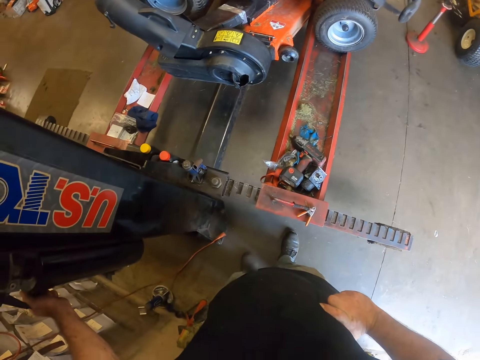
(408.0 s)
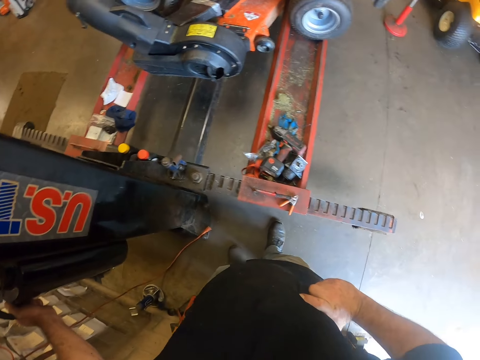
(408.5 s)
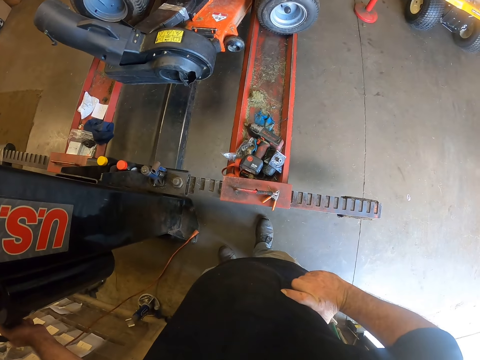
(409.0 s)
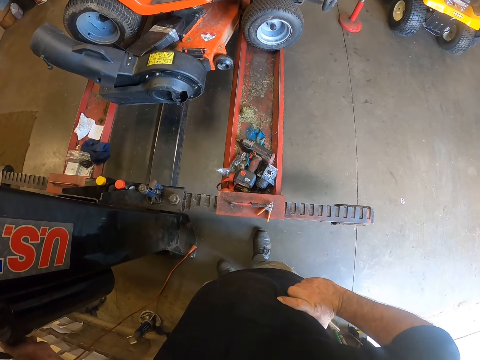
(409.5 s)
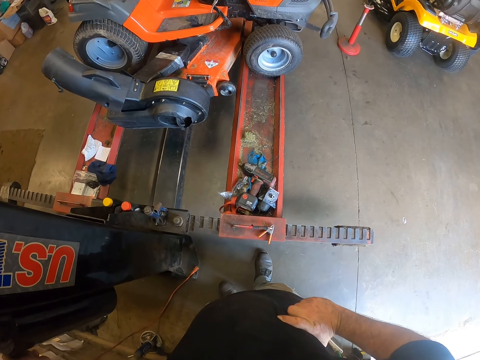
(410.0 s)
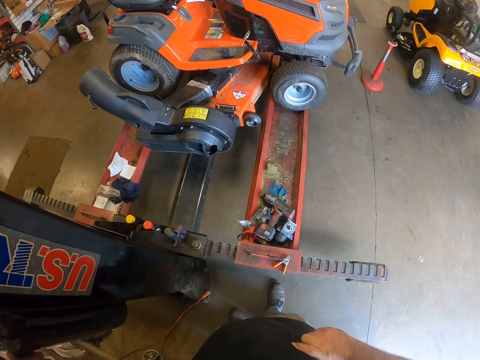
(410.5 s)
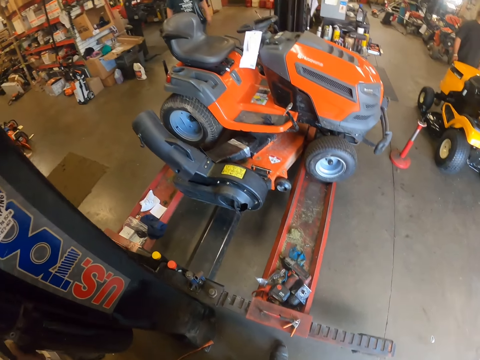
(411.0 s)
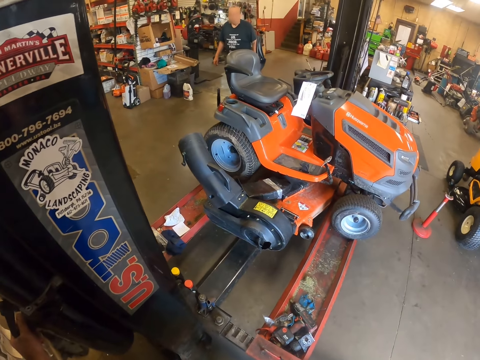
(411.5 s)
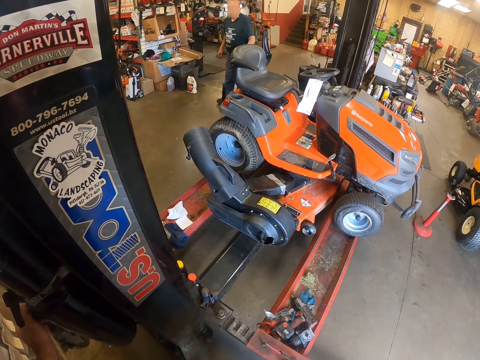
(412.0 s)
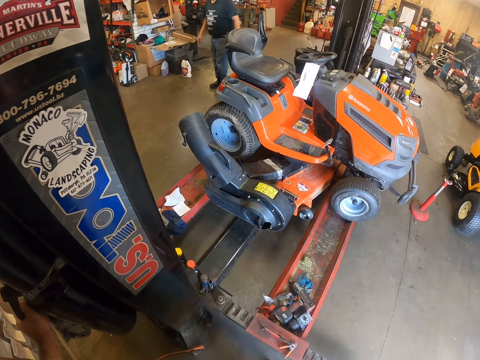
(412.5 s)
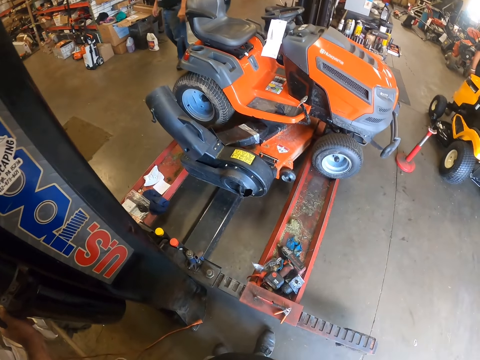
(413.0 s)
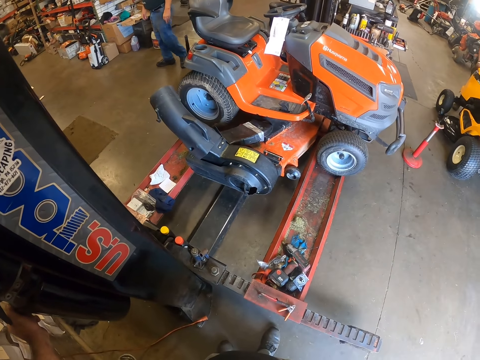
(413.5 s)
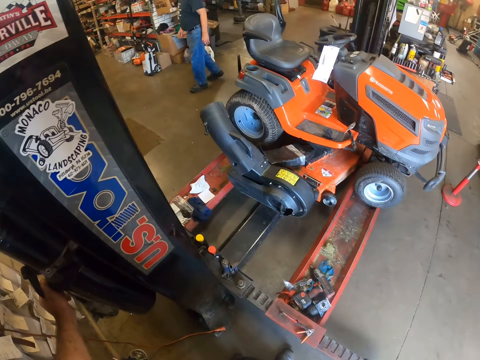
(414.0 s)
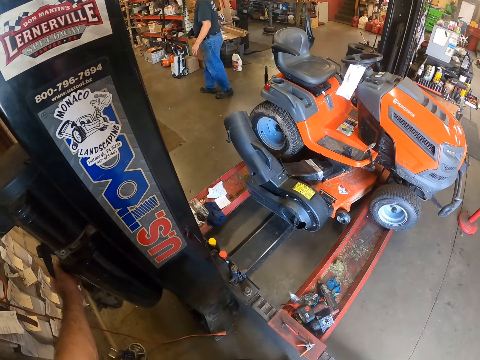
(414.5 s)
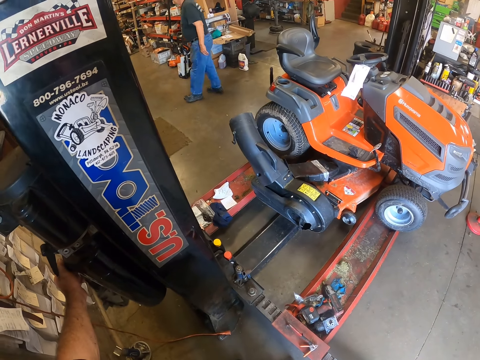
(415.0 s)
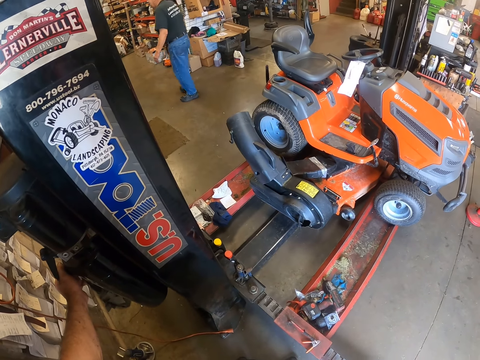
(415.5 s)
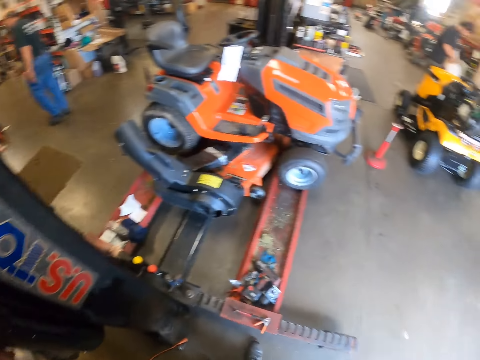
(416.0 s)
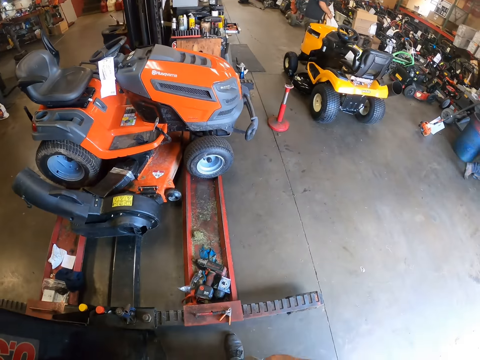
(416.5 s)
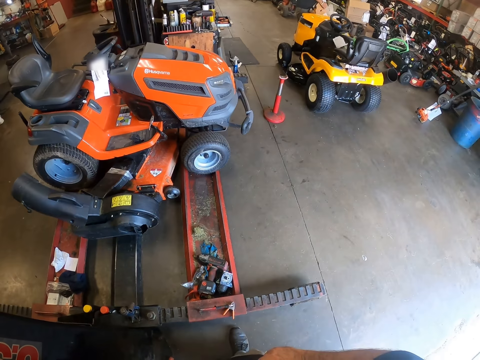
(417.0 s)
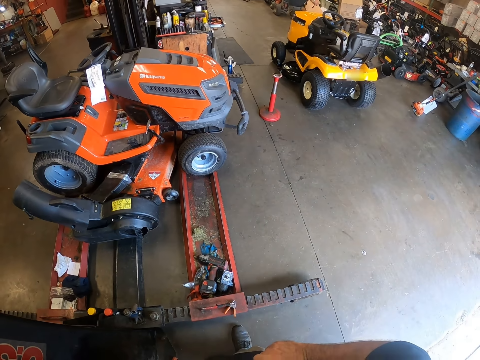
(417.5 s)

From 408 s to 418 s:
The camera wearer looks around. A man walks around. The man passes. The camera wearer looks around.
